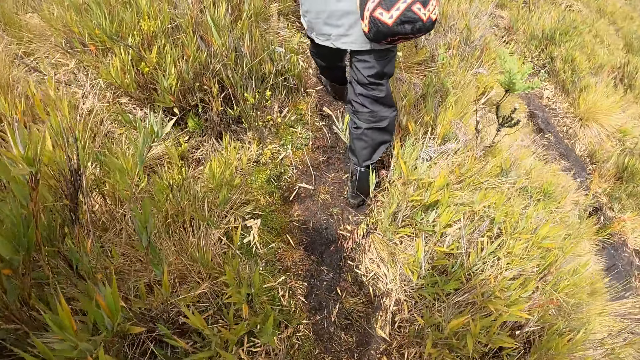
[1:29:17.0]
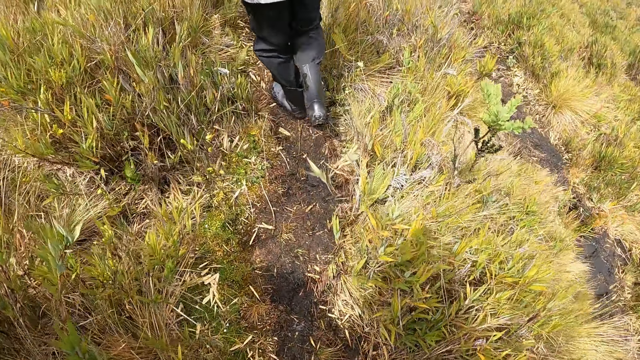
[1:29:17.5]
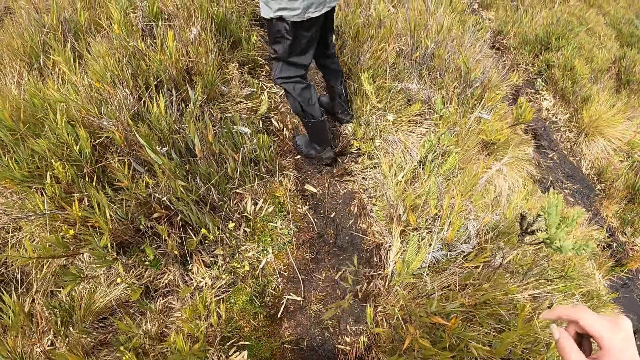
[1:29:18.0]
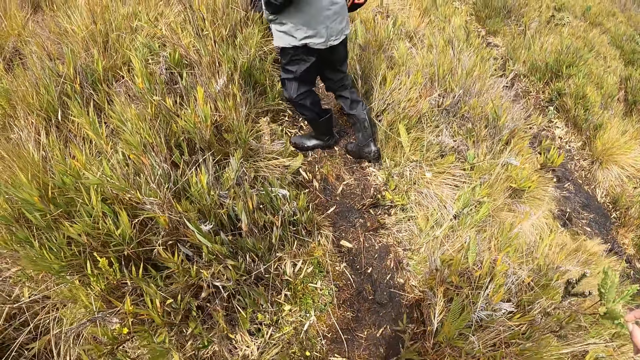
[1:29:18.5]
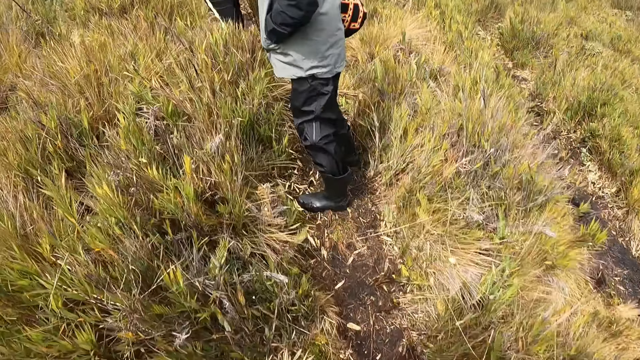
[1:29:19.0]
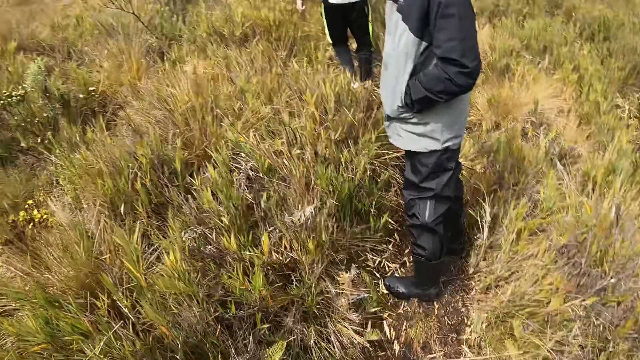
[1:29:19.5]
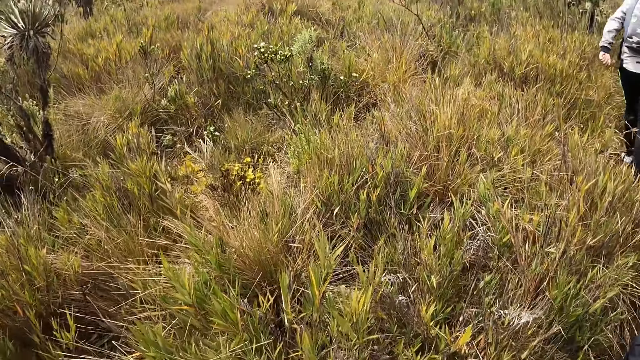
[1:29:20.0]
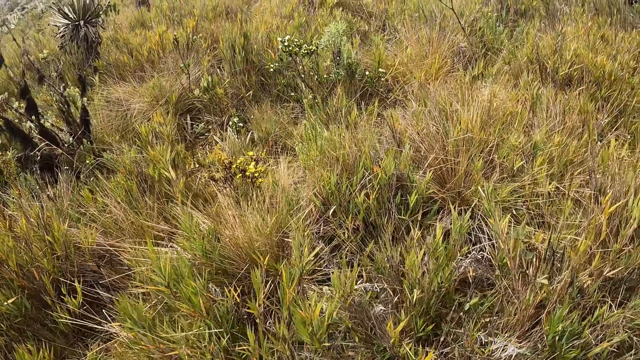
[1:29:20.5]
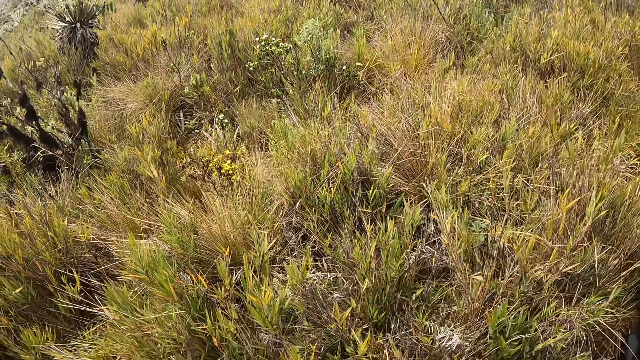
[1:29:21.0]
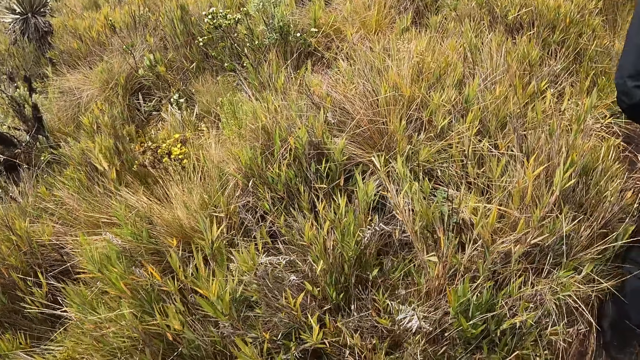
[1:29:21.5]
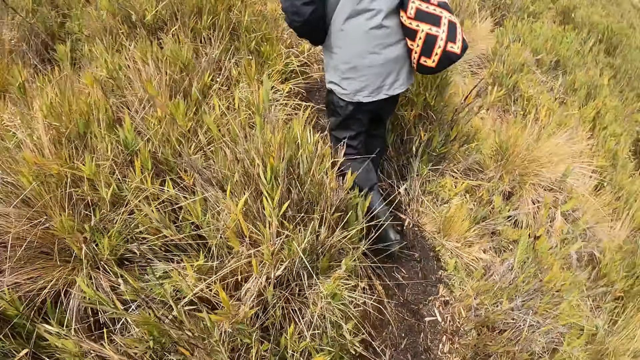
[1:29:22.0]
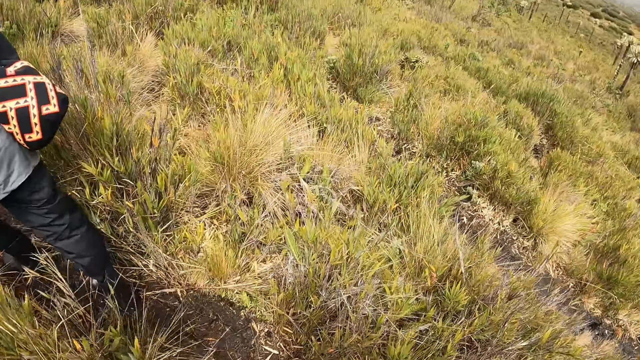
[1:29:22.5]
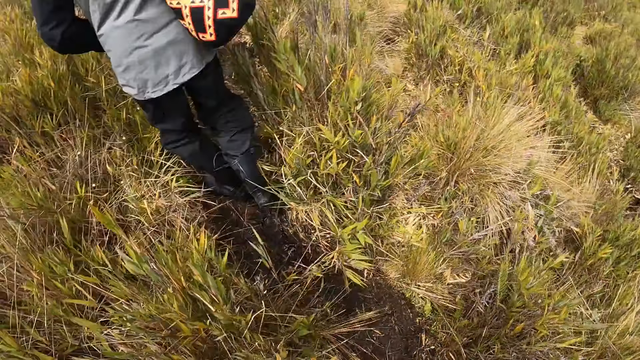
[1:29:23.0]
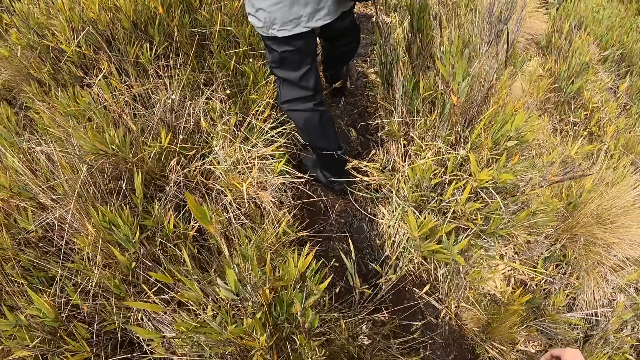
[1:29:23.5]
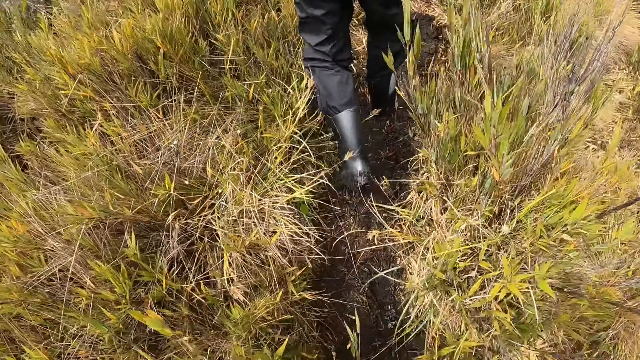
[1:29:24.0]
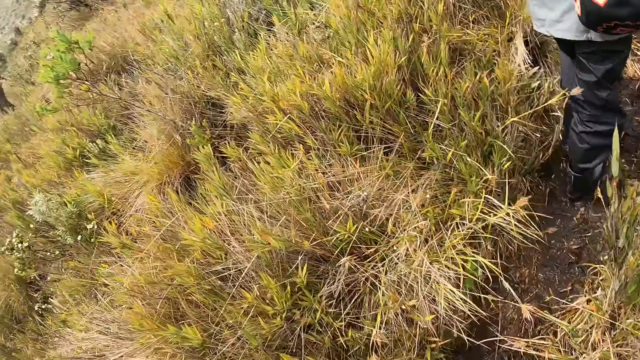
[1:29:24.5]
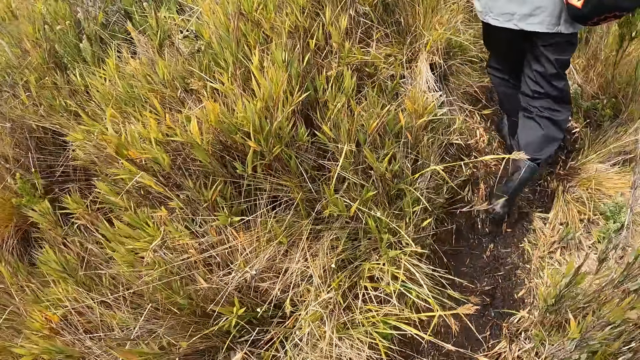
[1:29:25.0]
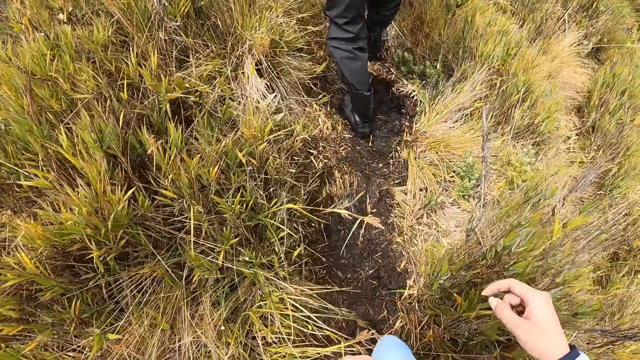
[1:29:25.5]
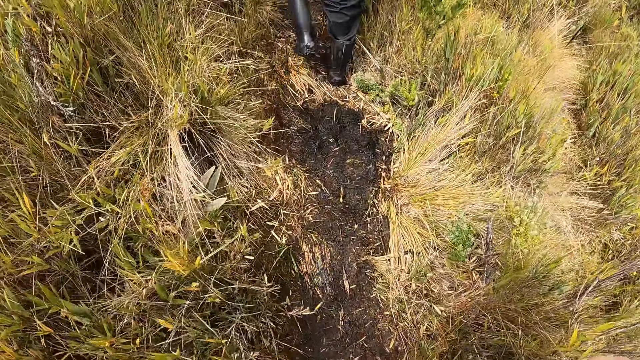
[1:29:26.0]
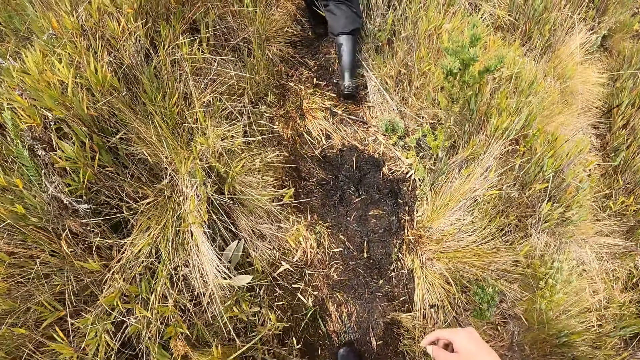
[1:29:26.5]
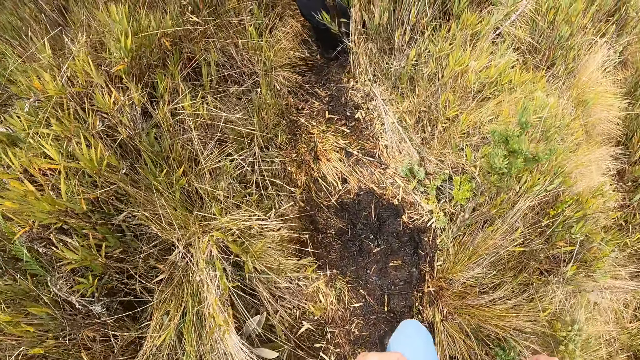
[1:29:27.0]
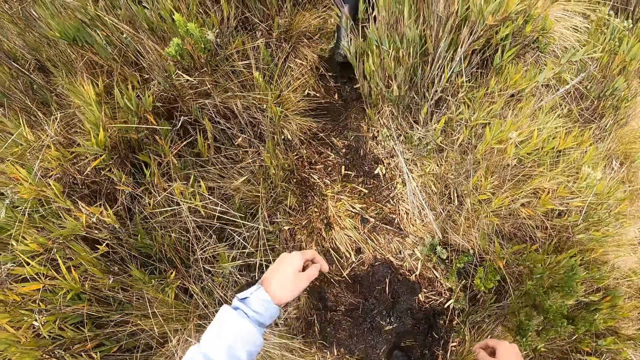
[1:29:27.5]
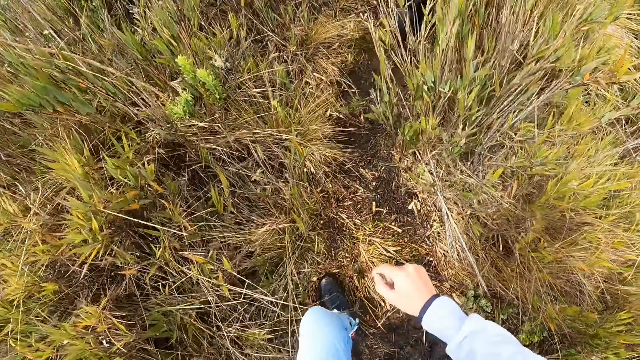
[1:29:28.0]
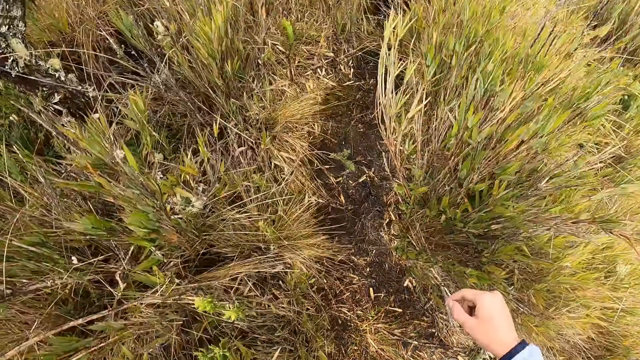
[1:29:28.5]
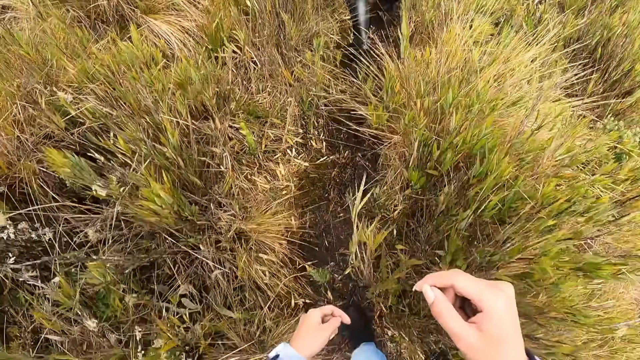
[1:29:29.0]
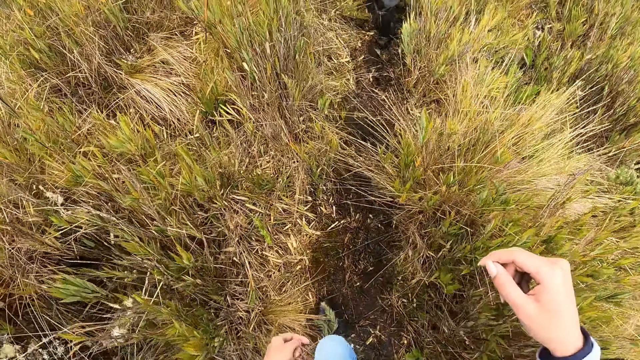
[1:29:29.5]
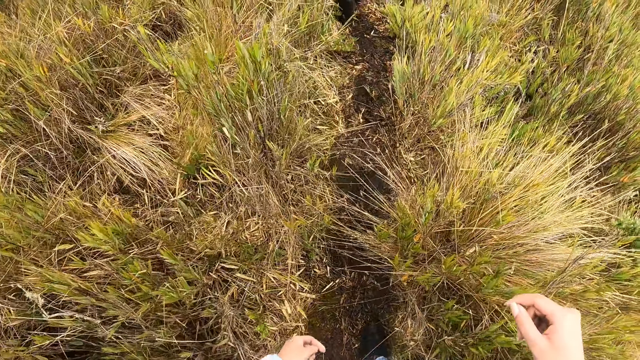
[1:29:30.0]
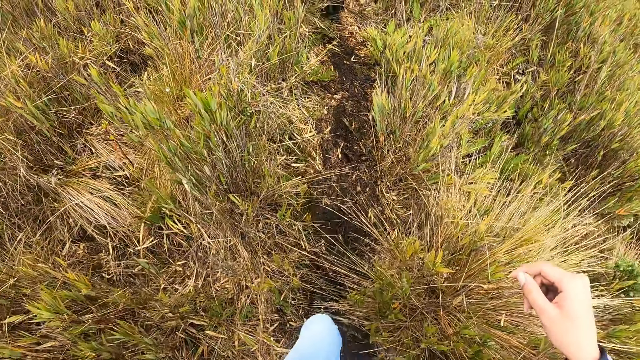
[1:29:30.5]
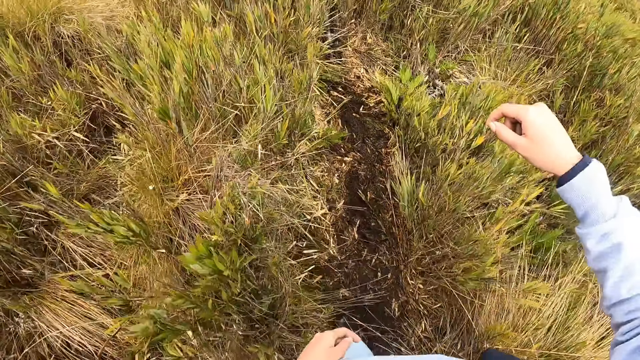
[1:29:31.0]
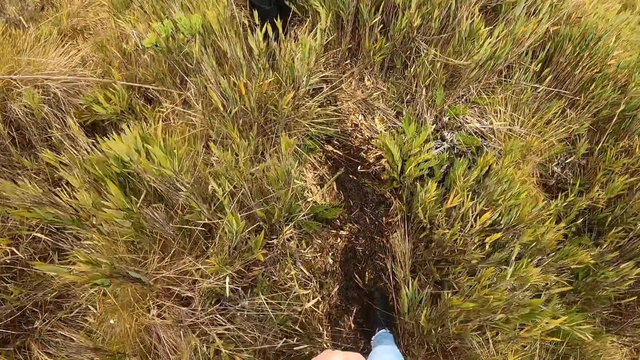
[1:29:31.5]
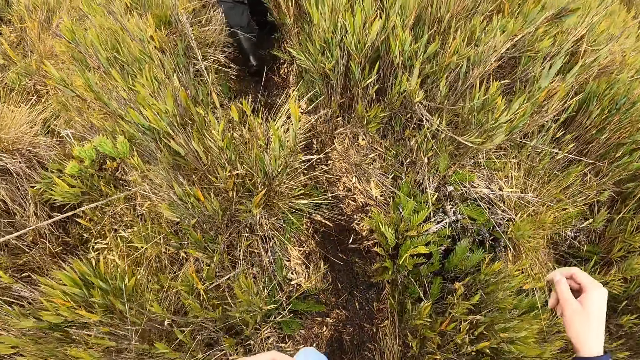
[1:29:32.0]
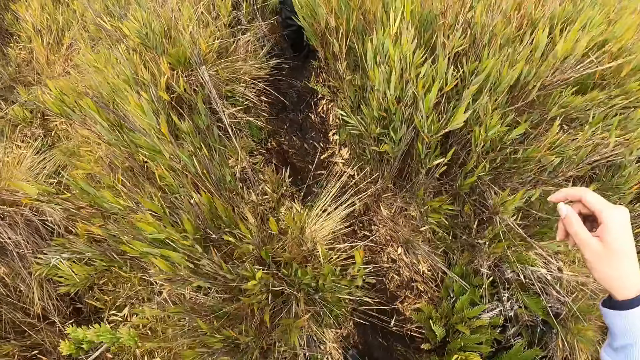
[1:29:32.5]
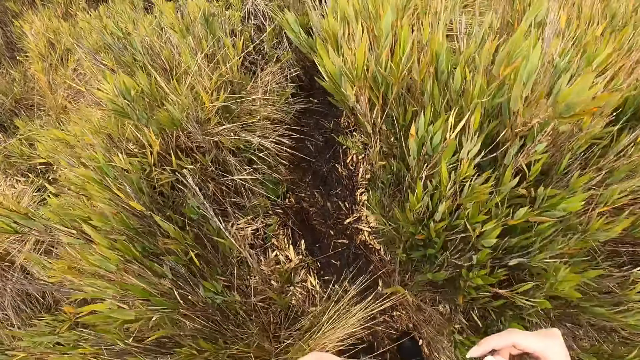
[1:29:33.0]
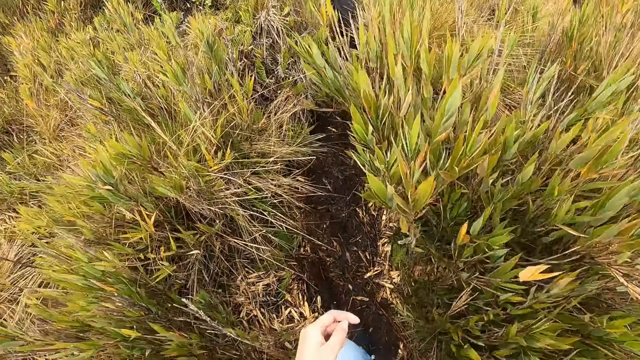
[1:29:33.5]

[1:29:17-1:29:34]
The camera wearer looks around. He walks on mud. He touches grass with his right hand.

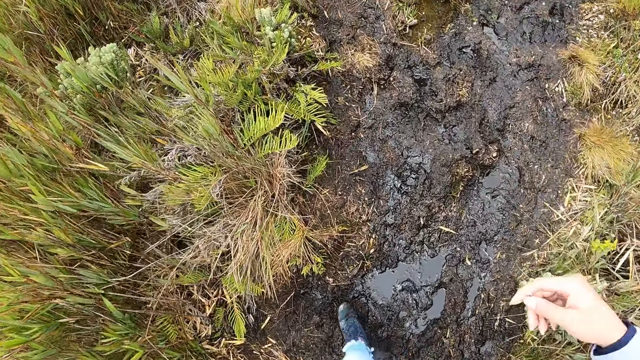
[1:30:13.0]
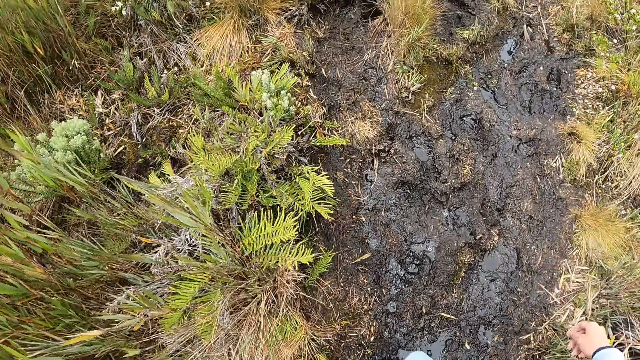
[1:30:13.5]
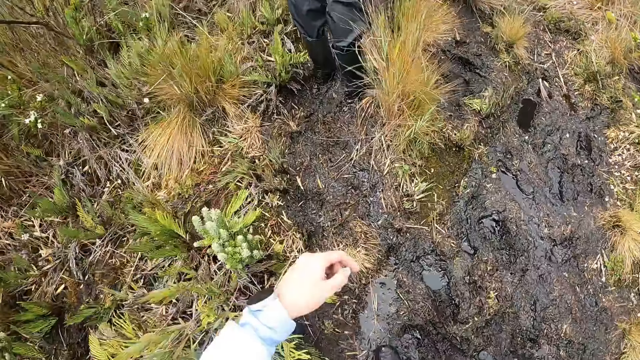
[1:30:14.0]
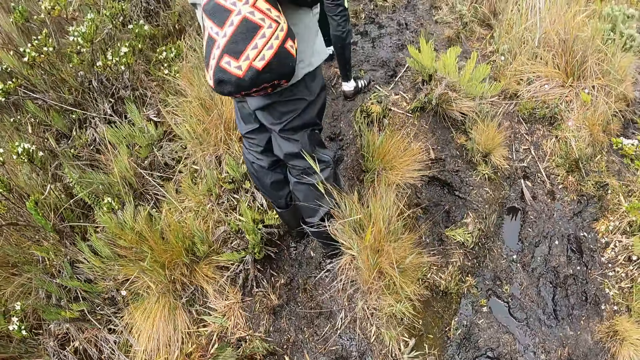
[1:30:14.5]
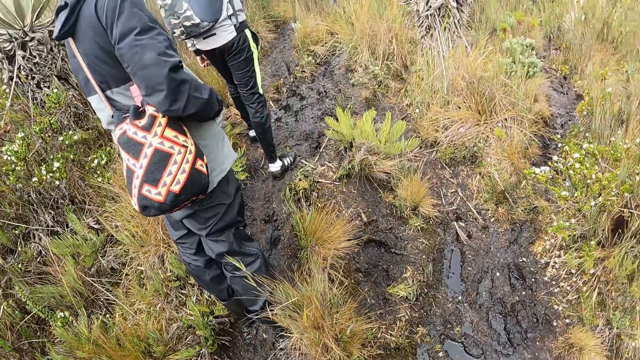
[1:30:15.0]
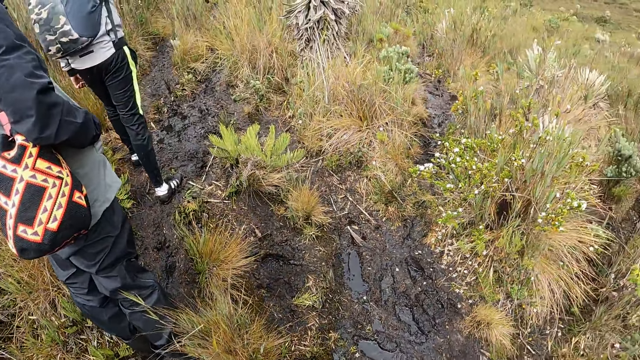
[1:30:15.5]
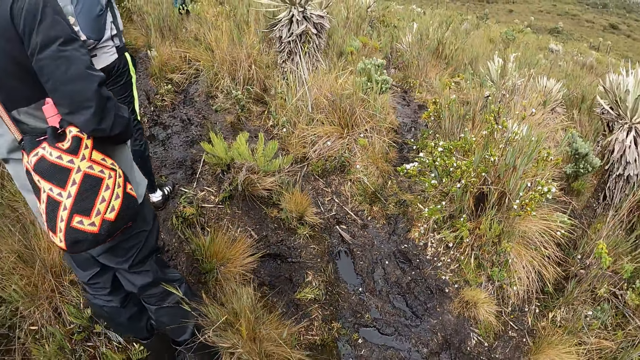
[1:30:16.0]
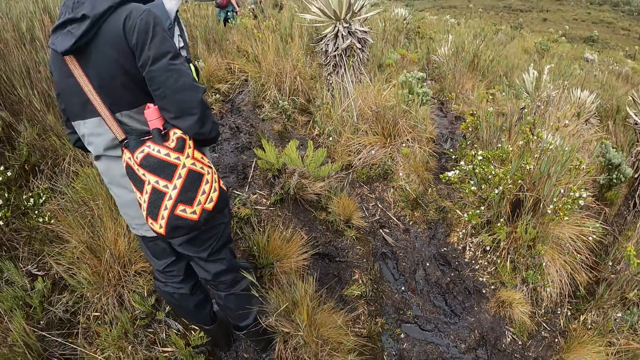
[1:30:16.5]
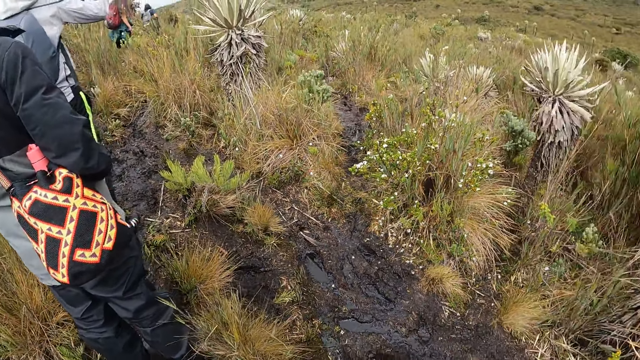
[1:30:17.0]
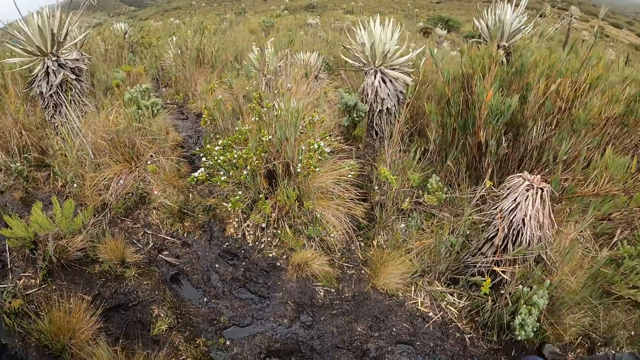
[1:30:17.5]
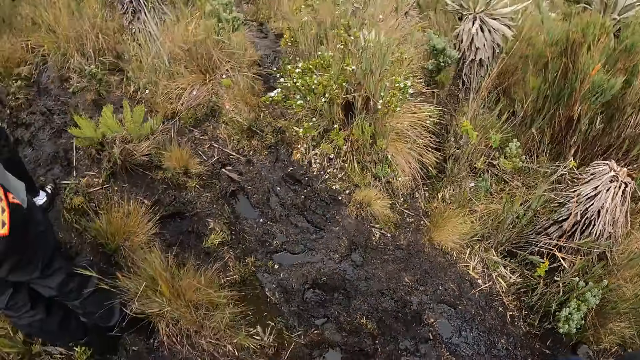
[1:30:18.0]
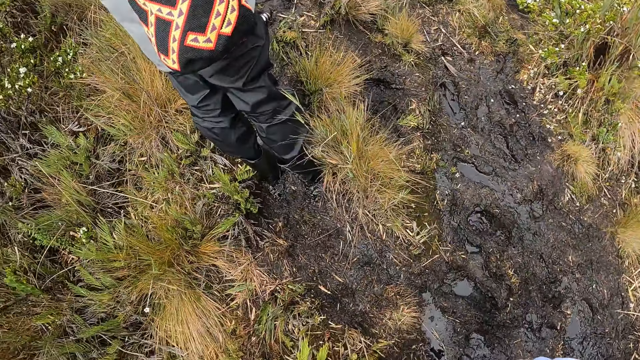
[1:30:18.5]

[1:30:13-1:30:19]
The camera wearer looks around. They look around again.
